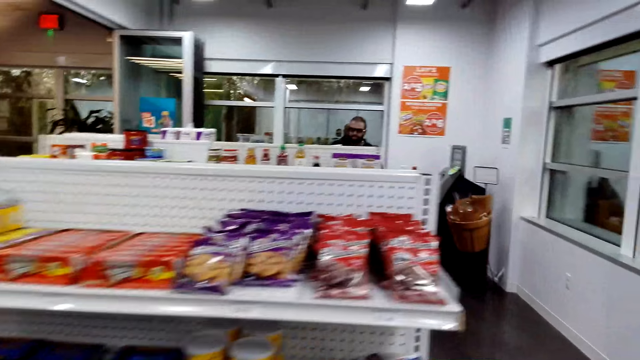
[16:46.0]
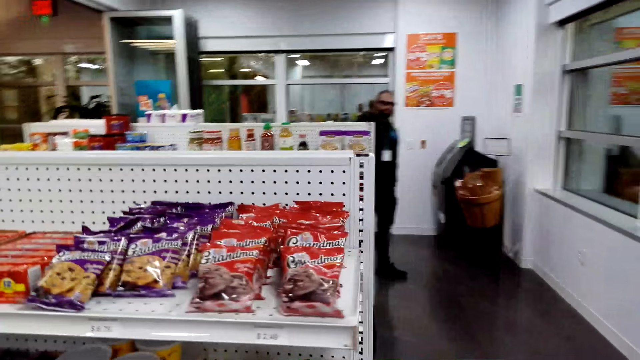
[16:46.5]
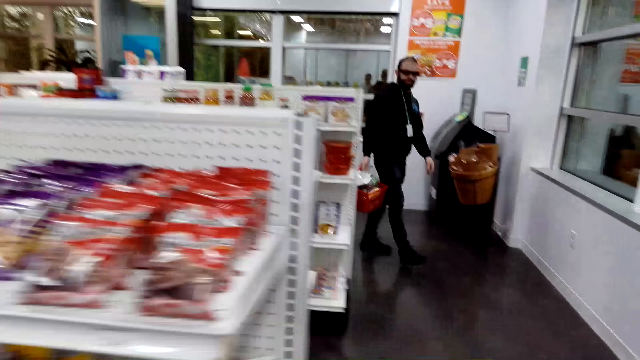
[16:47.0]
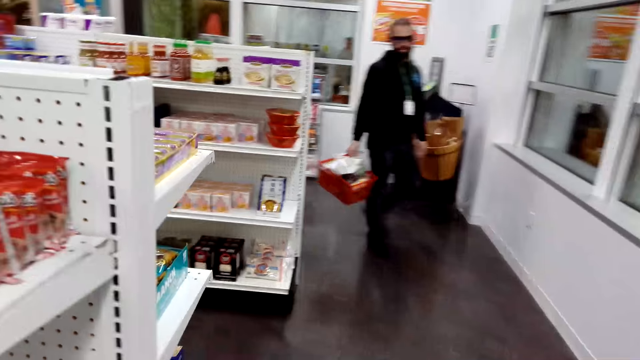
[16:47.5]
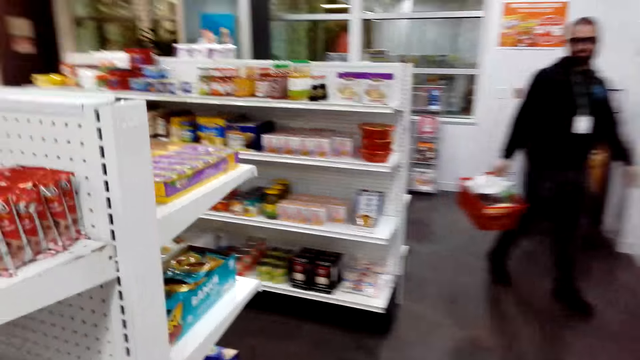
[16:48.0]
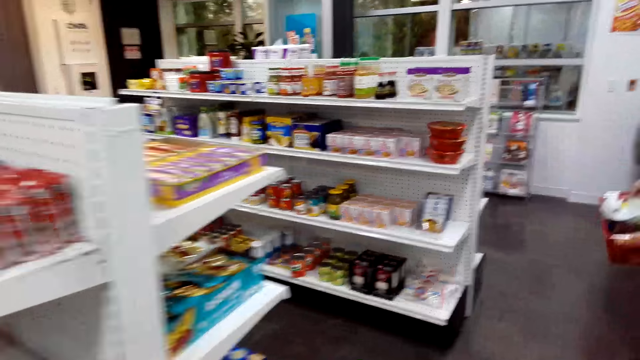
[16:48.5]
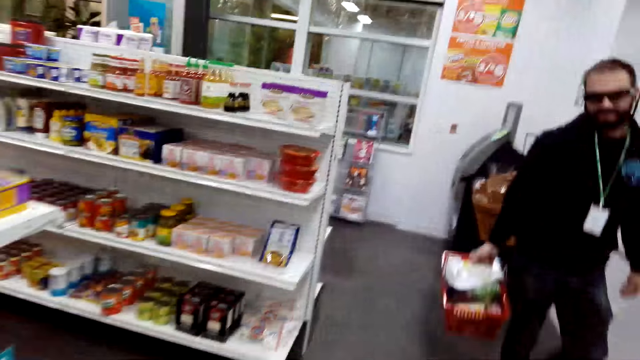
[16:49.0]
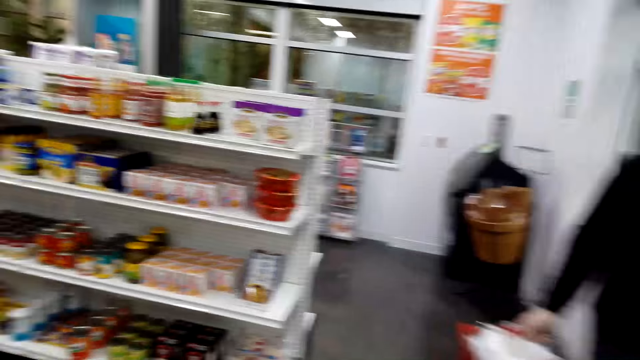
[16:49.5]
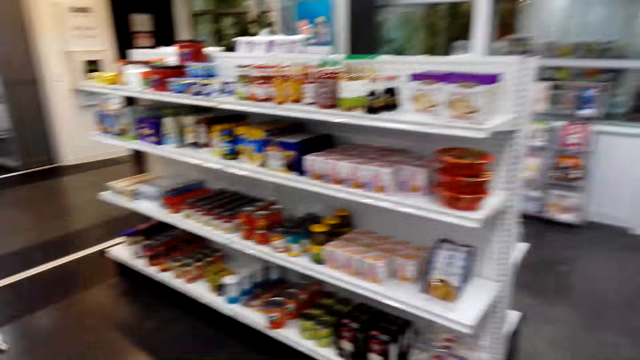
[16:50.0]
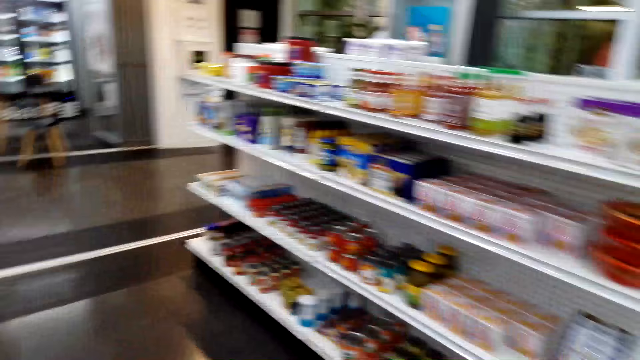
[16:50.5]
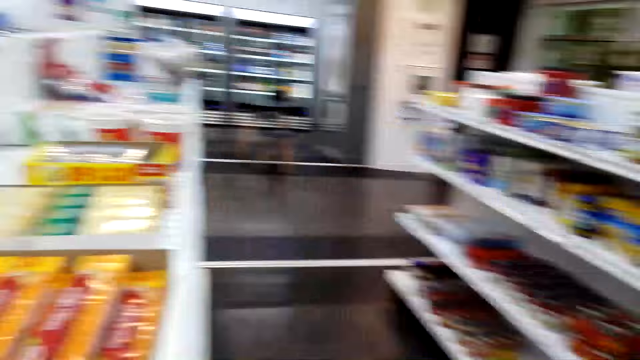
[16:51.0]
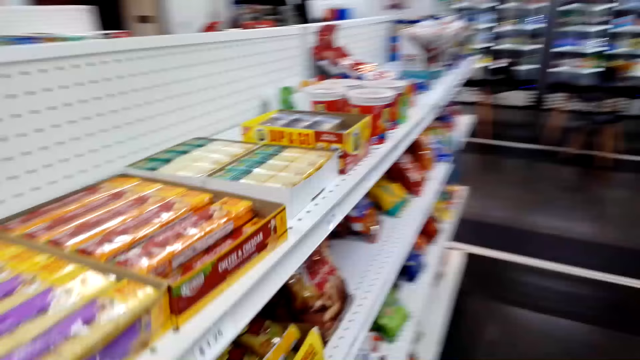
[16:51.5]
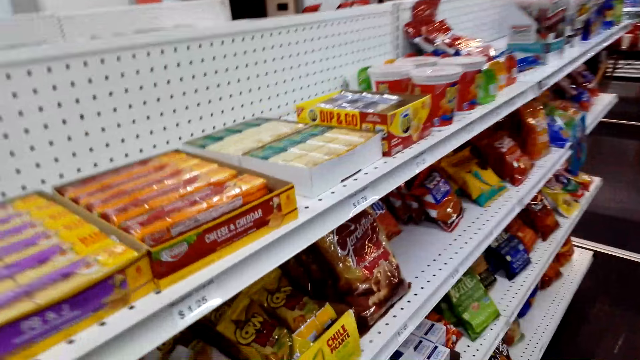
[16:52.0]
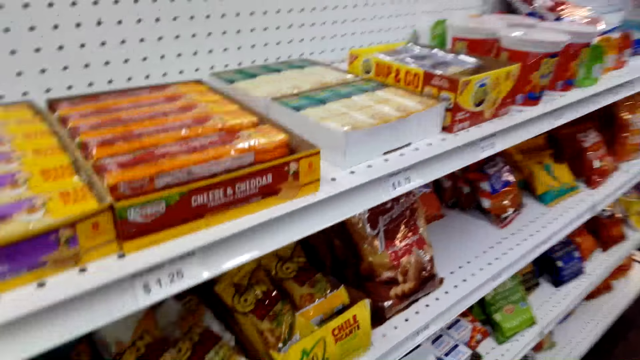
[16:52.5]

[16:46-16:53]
The camera wearer walks around the supermarket.

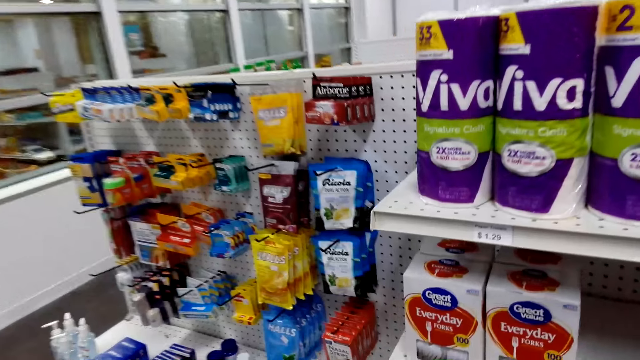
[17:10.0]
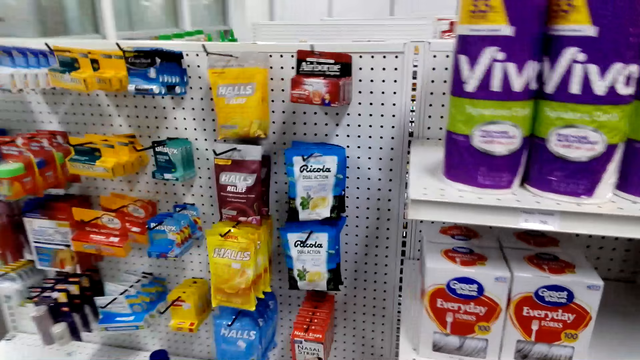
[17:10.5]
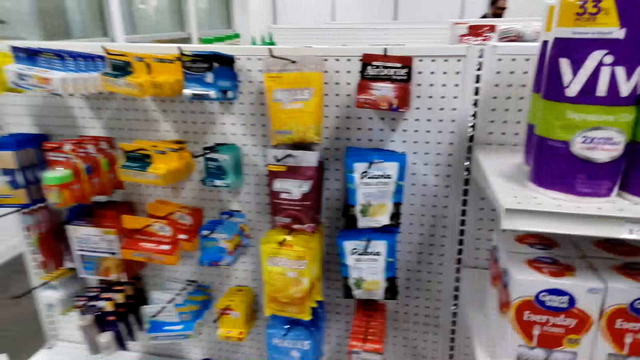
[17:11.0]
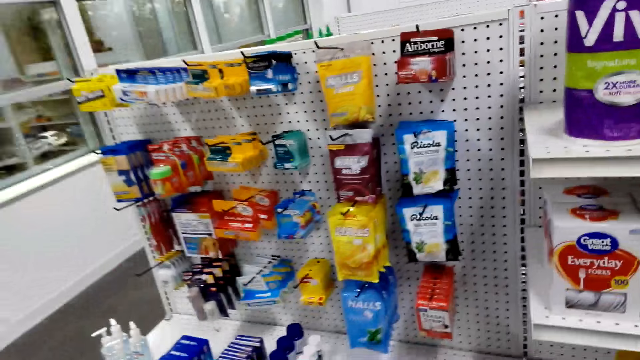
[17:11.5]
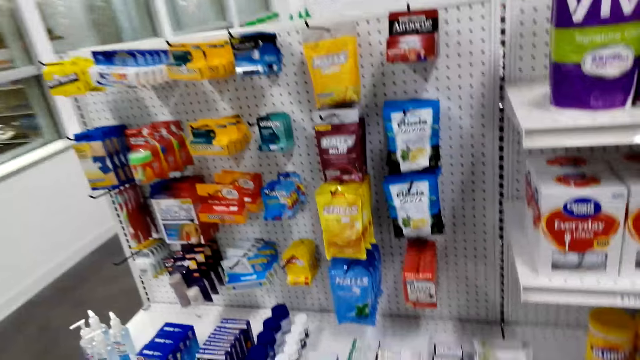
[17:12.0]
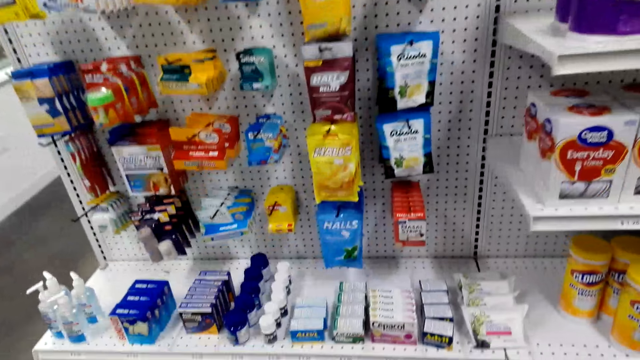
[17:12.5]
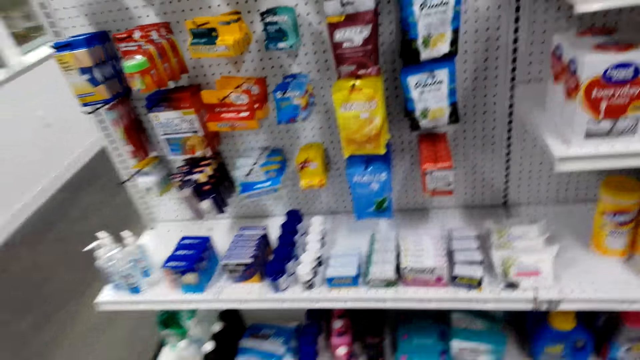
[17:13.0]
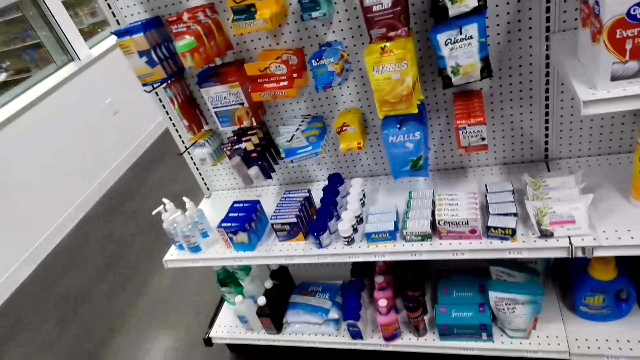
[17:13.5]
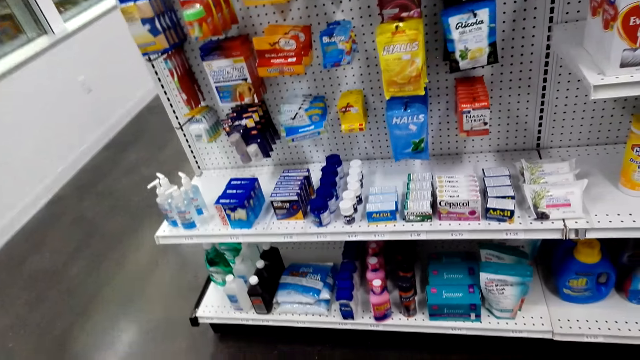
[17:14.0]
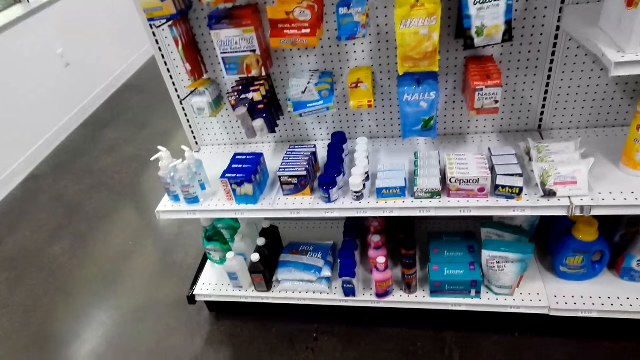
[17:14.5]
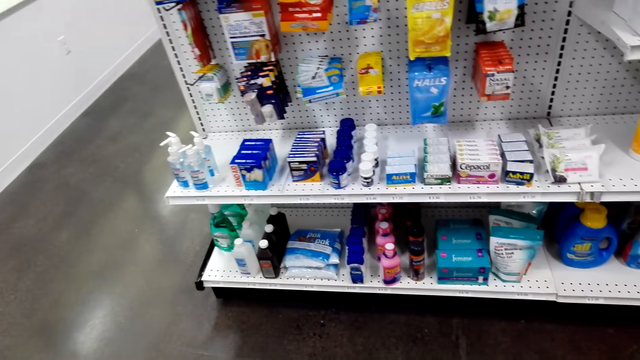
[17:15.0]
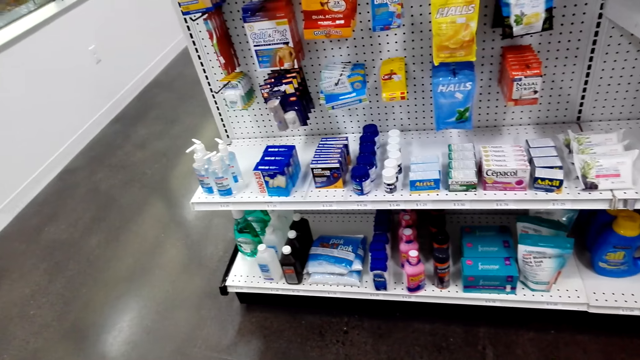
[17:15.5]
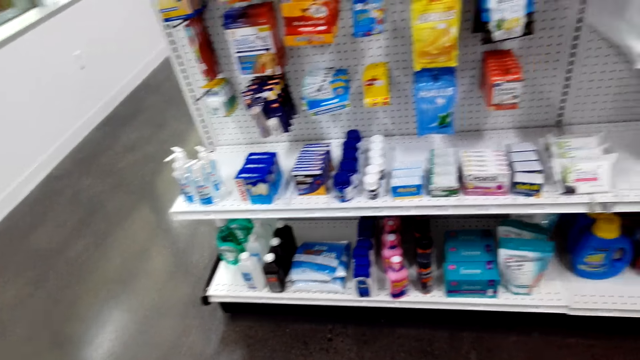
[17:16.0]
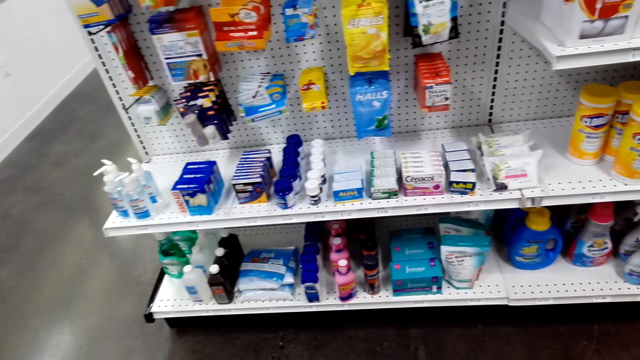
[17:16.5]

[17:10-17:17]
The camera wearer looks at items in the shelves.

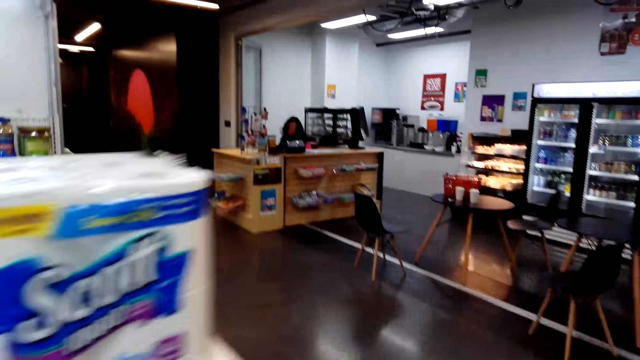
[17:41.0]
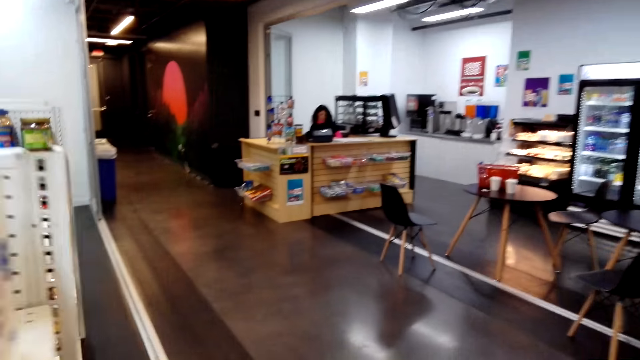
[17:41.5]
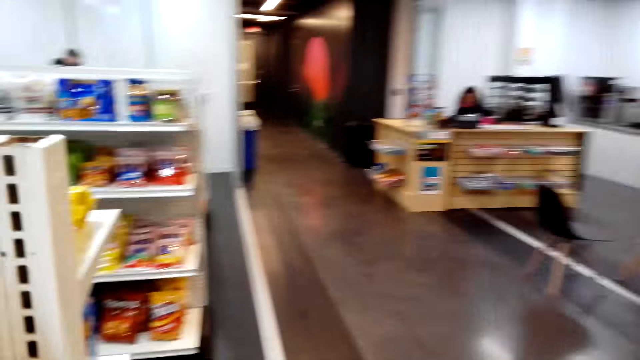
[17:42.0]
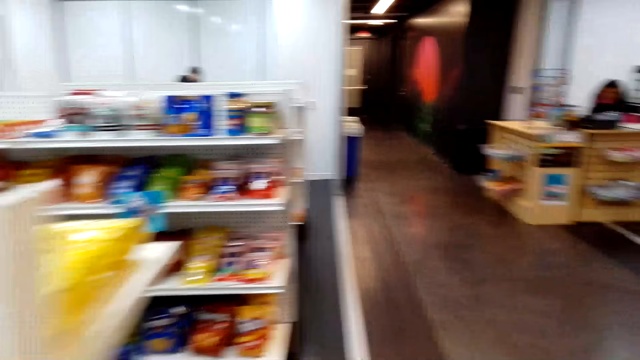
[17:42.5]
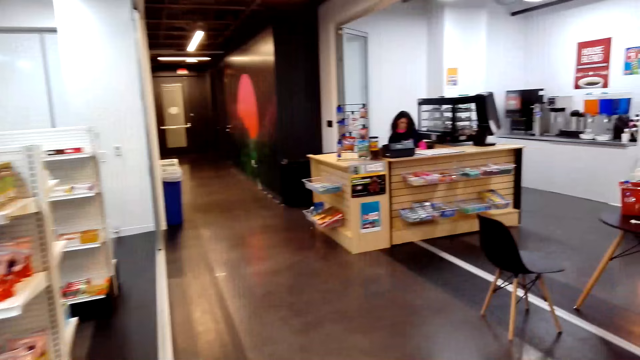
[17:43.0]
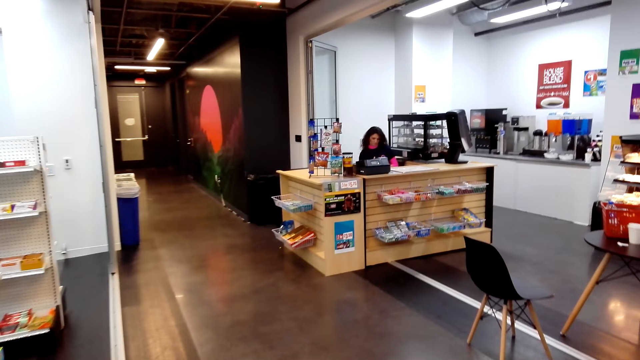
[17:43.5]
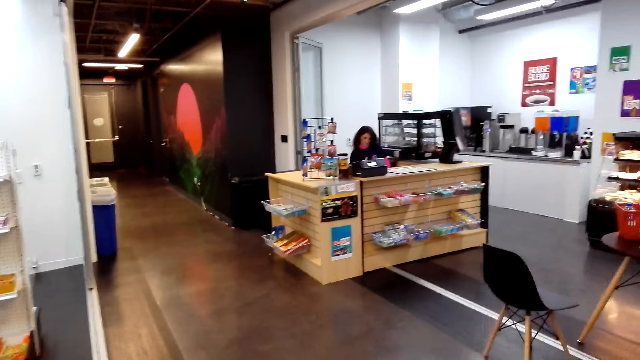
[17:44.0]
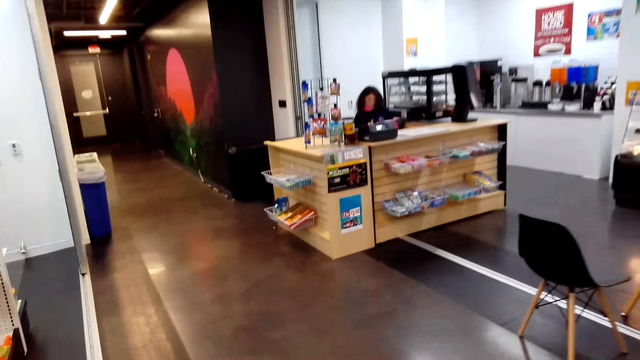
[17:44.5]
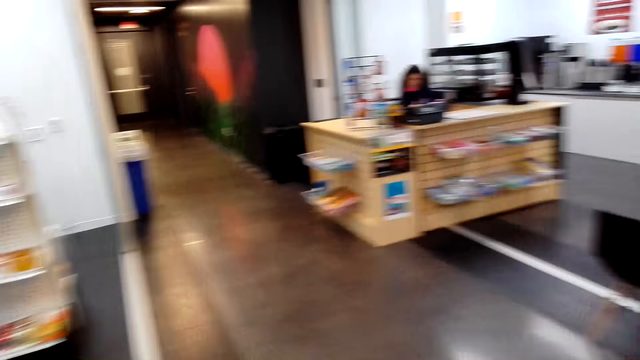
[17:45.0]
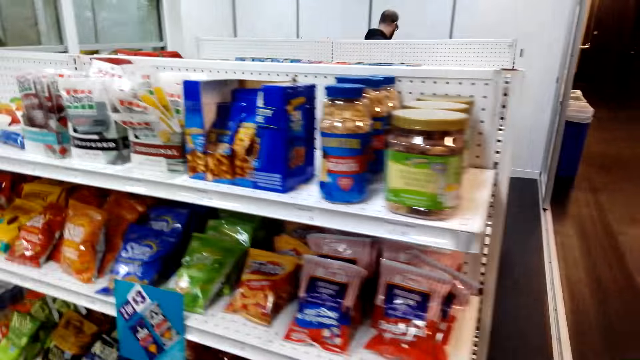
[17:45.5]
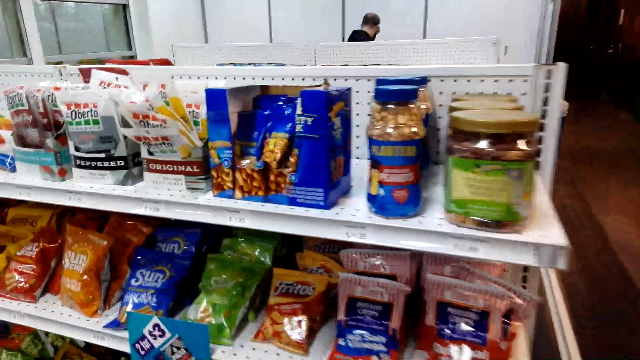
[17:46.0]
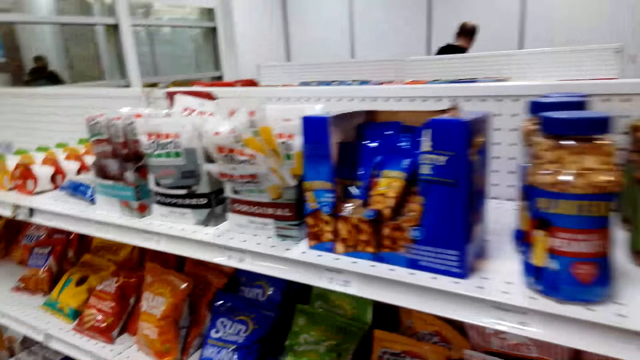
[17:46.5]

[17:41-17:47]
The camera wearer walks around the supermarket.
